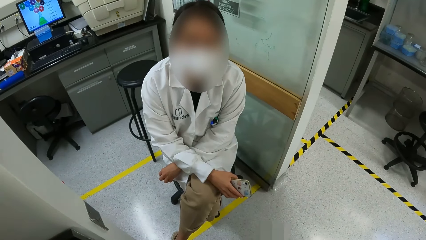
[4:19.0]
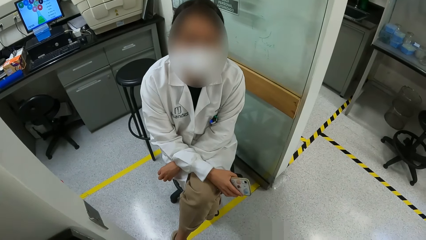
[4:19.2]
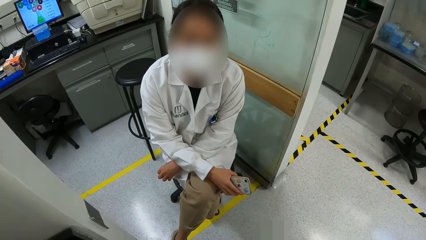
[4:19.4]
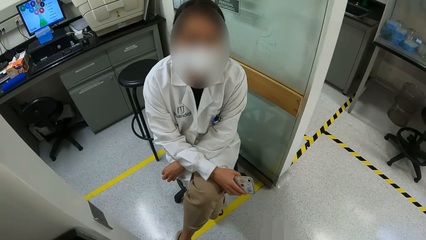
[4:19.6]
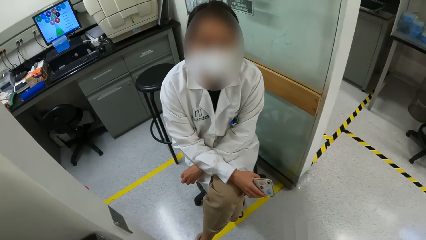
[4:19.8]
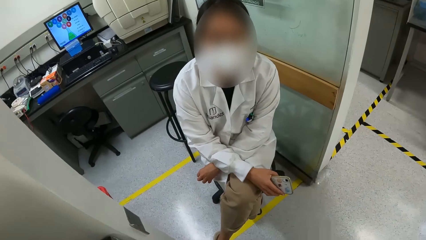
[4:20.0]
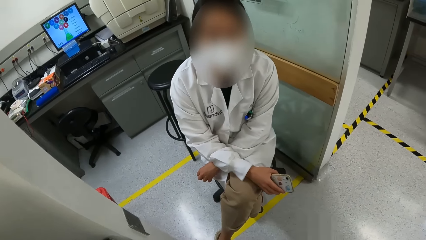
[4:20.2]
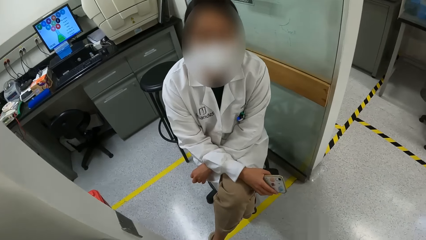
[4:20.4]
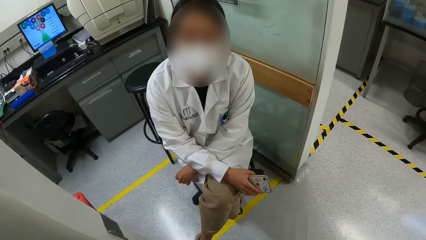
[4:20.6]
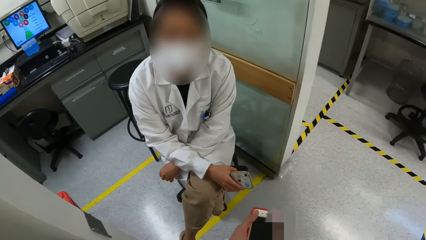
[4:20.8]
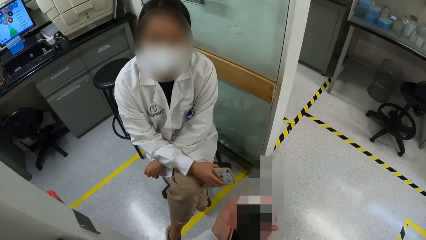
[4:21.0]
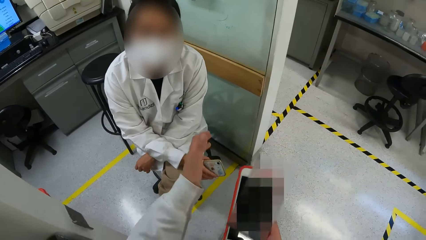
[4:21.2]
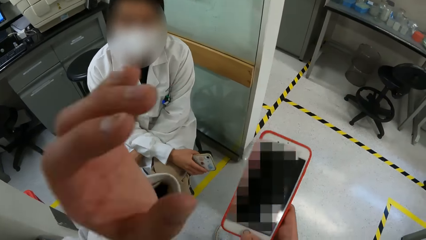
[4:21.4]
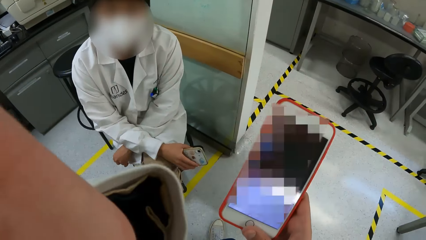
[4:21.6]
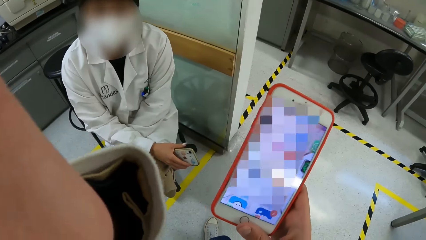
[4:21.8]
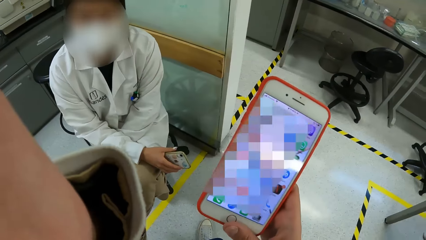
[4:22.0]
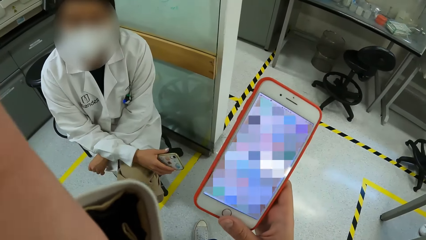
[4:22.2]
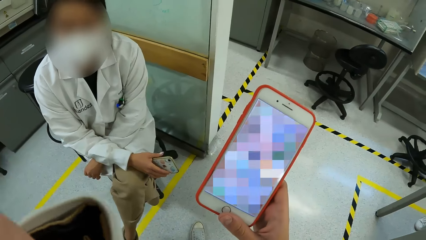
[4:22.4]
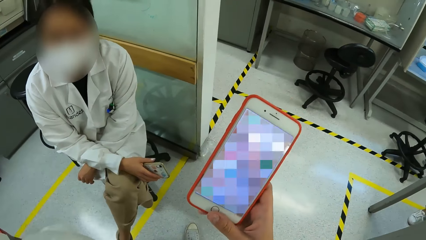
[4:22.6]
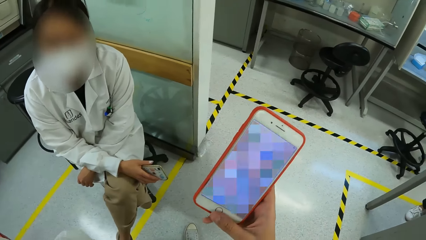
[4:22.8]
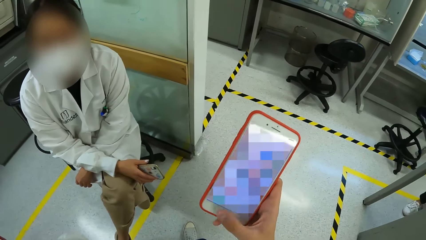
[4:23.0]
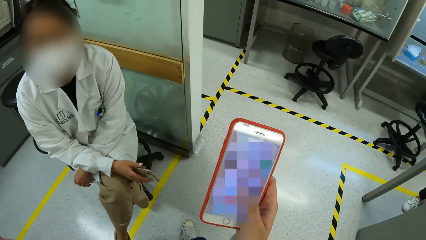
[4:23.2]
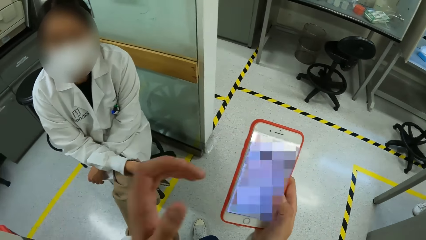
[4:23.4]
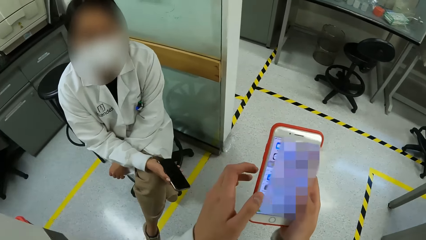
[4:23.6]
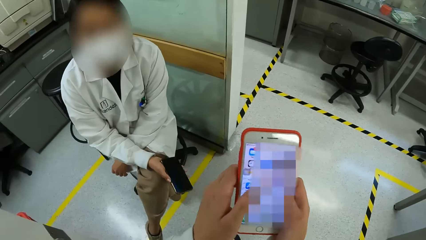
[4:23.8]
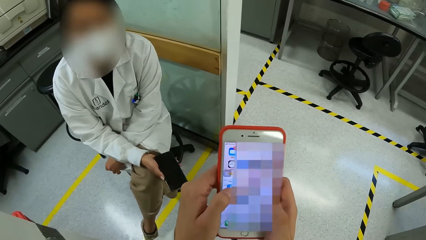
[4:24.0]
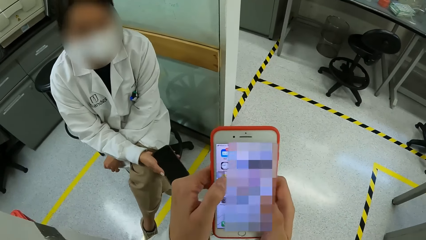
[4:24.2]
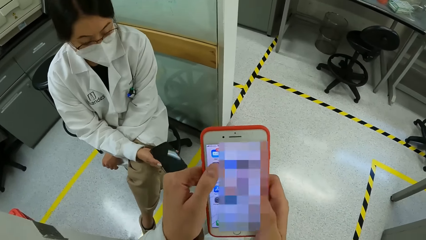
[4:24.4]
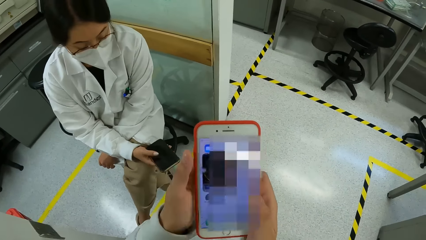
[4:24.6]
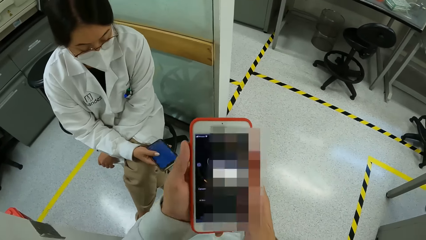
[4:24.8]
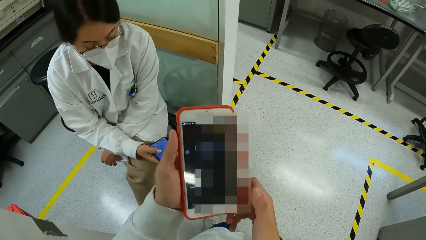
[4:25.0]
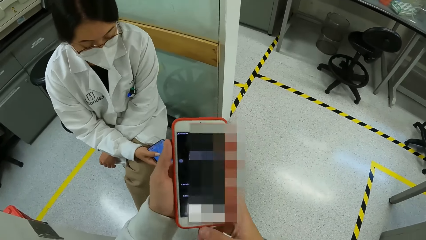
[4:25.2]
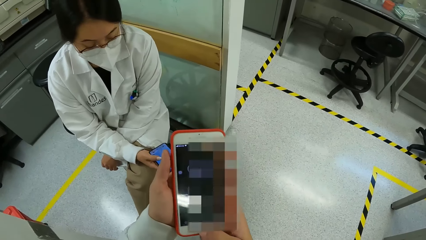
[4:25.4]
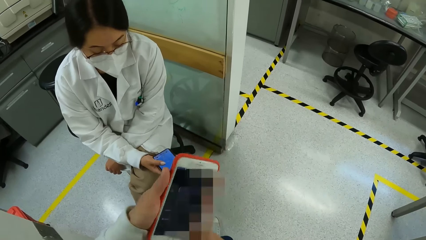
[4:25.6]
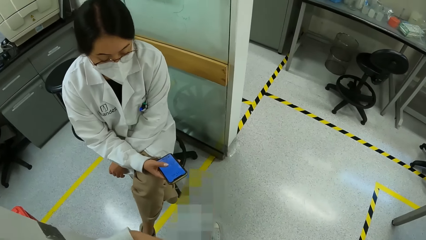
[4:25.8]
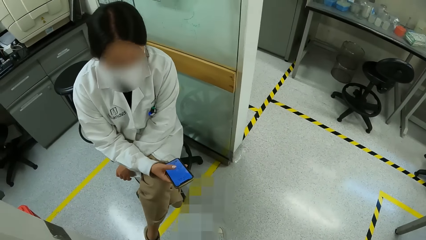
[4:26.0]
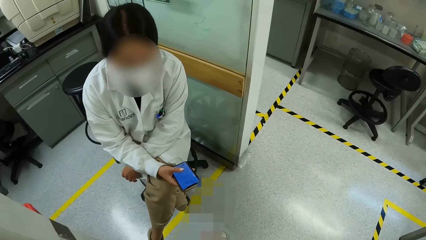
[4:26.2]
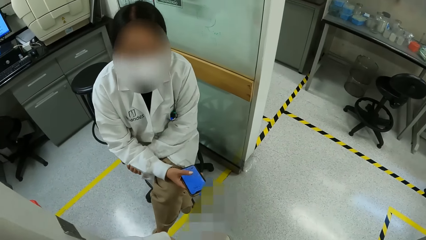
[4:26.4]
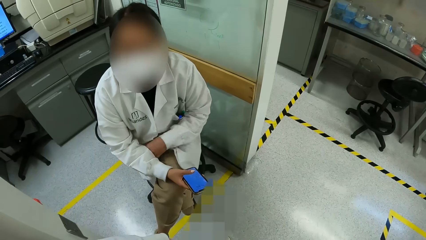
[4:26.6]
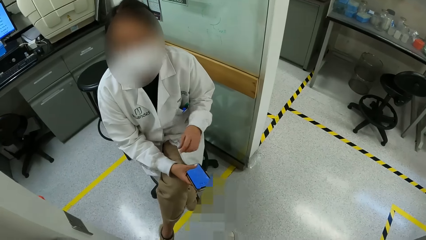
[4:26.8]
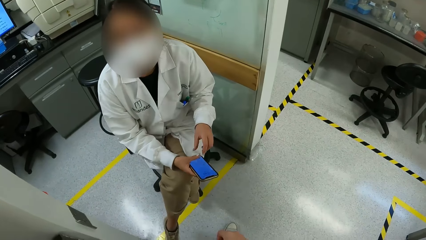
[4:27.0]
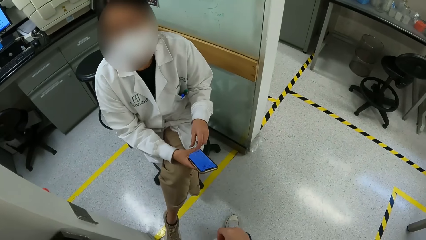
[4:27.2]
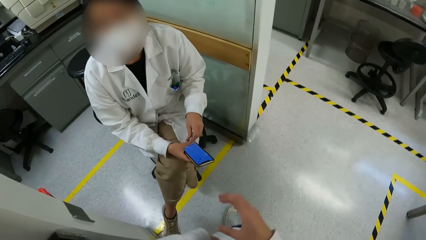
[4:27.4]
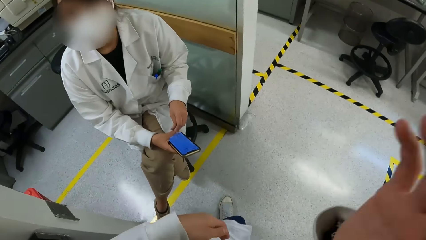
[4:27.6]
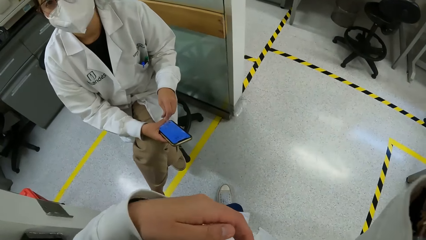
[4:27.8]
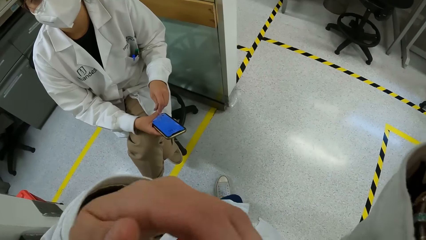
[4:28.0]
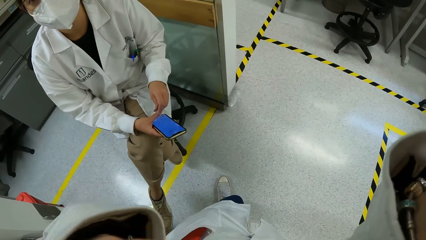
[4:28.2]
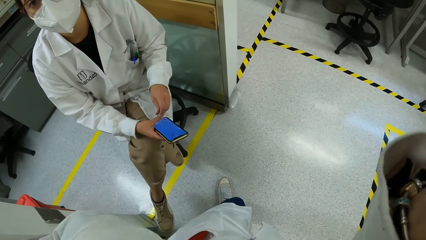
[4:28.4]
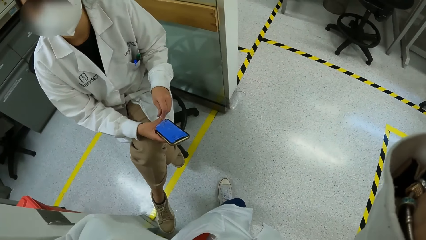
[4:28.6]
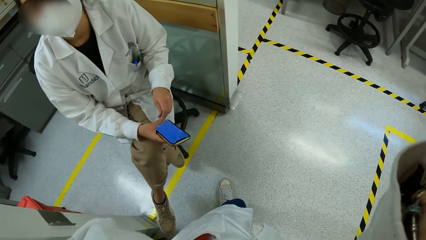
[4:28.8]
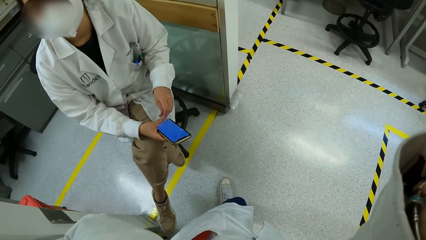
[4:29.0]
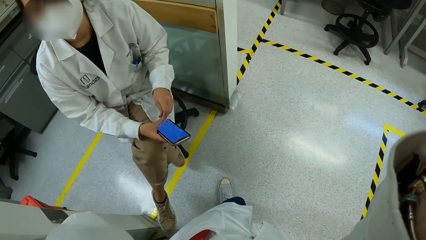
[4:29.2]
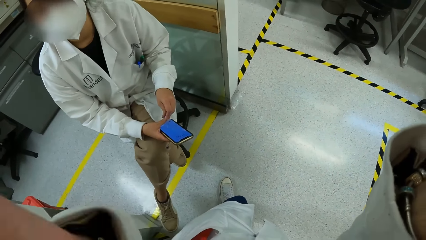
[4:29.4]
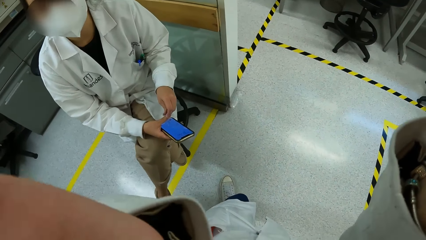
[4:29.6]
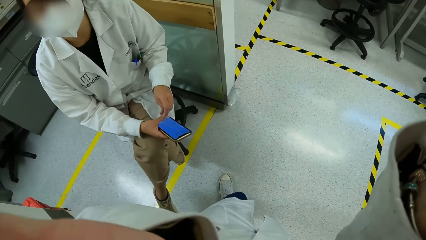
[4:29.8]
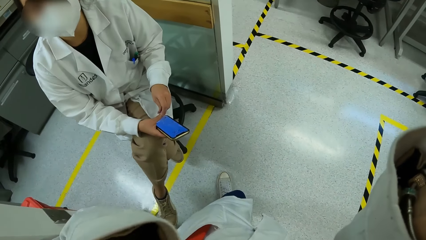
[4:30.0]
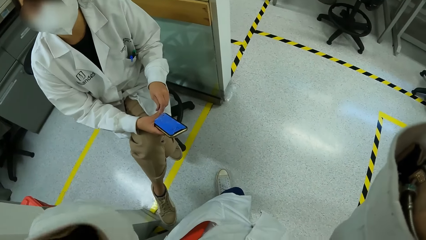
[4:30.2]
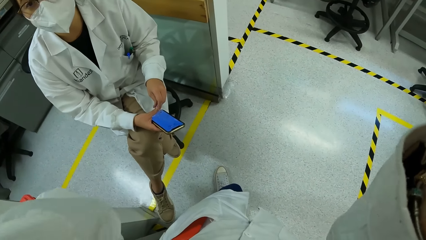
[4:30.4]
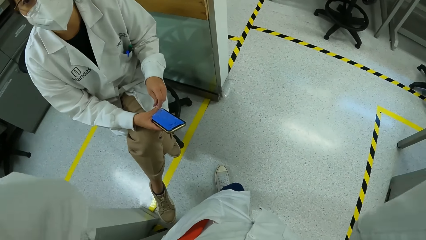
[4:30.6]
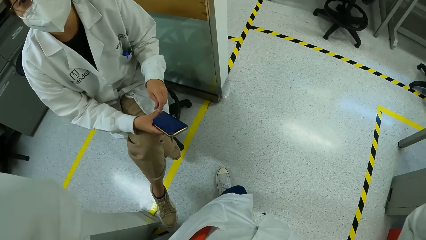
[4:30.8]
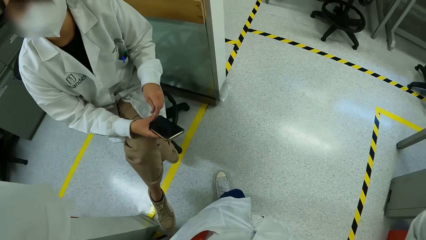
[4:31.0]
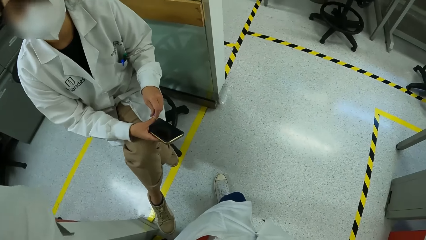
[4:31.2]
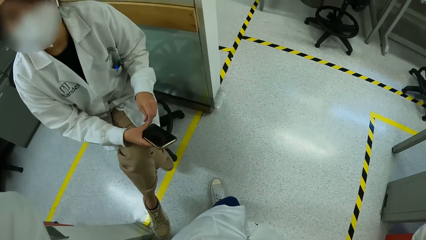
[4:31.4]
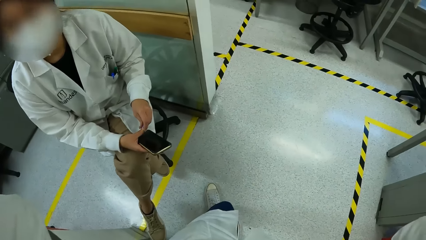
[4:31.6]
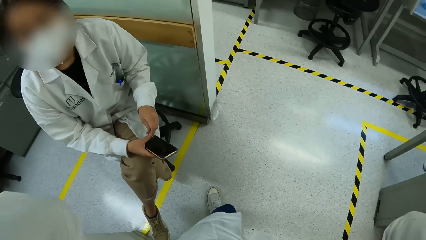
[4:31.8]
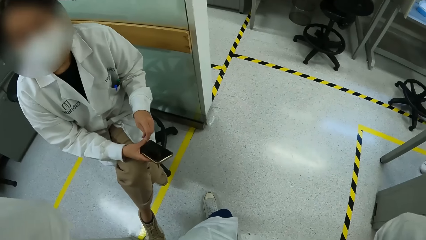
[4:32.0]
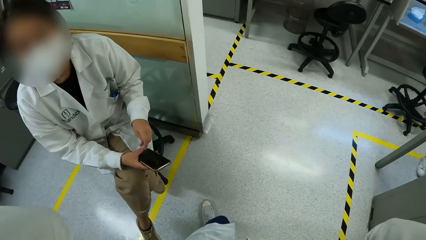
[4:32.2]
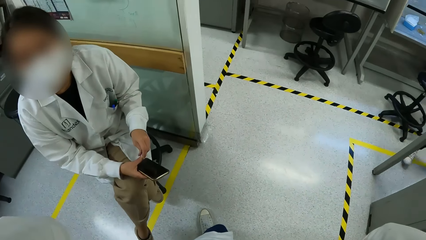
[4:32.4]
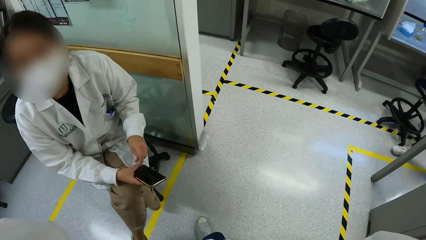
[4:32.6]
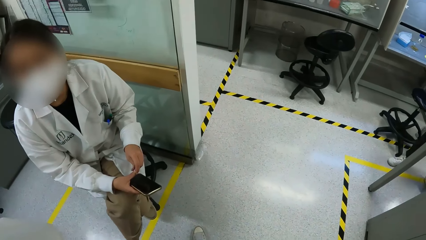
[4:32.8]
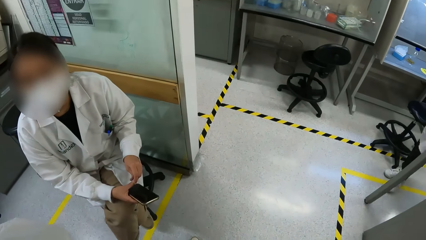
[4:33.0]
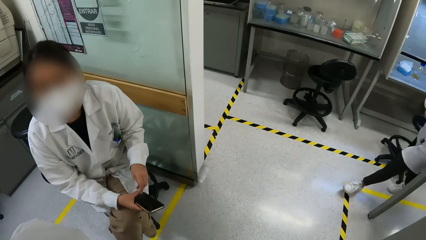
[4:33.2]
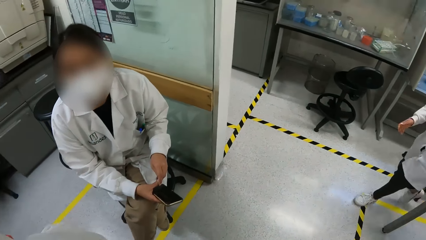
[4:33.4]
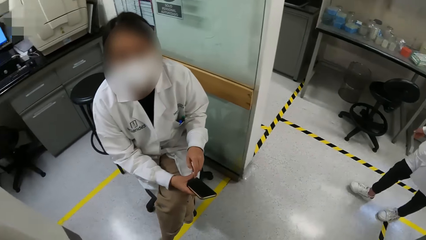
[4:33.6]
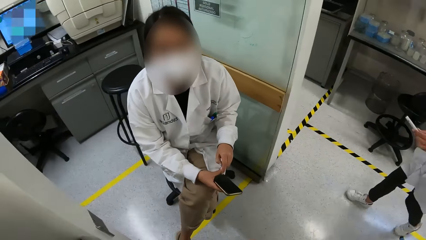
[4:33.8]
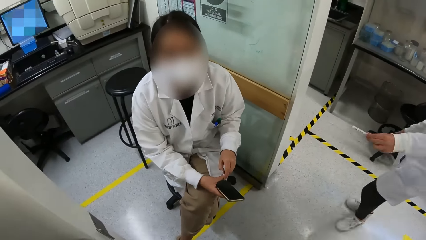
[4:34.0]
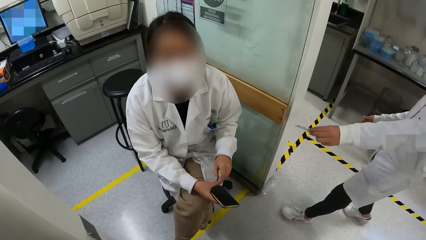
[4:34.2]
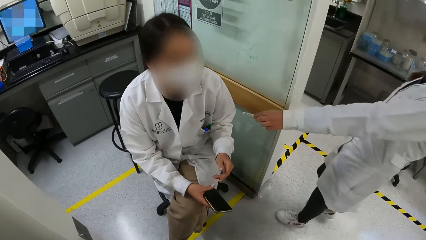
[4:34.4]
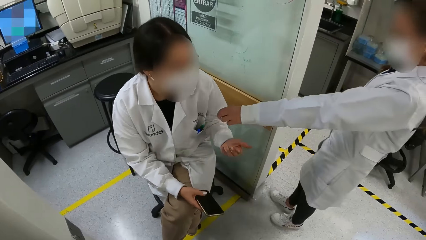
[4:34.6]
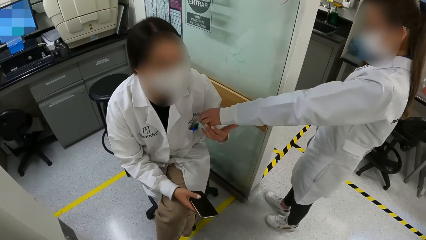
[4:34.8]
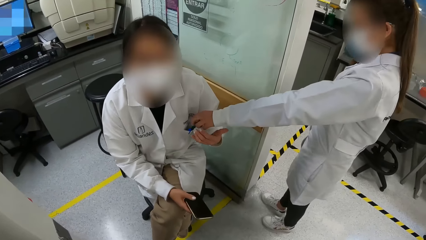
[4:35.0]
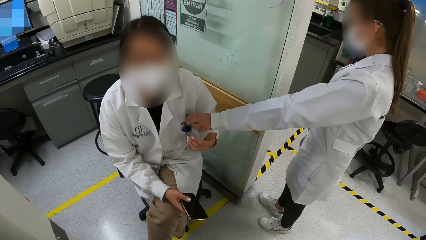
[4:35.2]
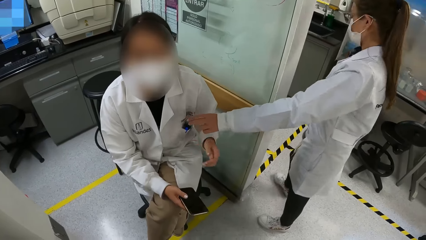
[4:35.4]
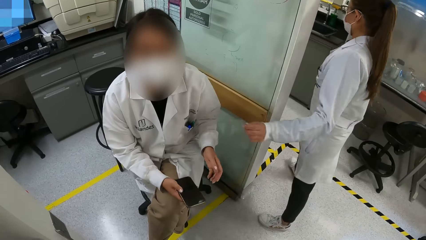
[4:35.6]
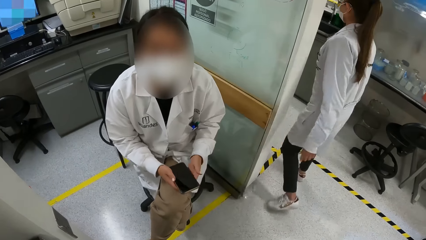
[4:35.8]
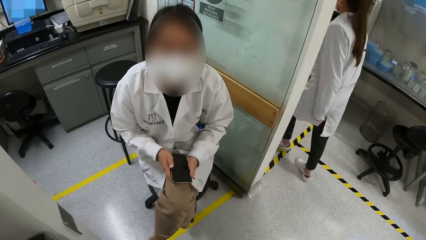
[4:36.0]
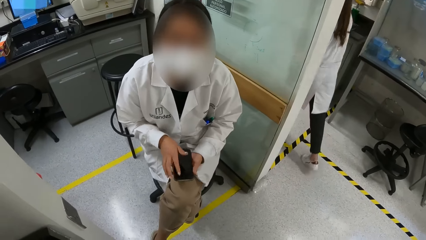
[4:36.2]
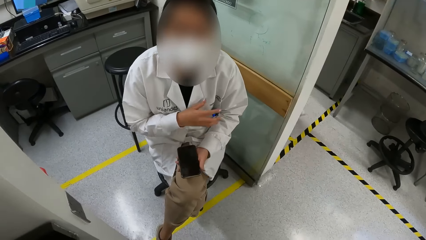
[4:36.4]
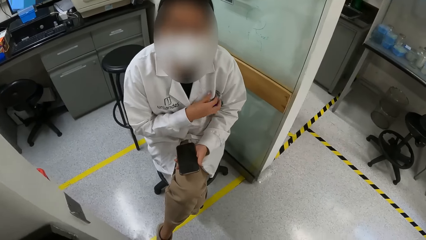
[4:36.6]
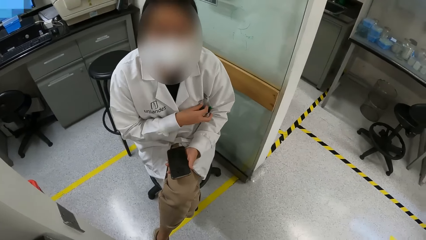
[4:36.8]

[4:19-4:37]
The camera wearer interacts with a woman. He operates the phone with his left hand. The woman operates a phone with her right hand. The camera wearer adjusts the camera. He interacts with the woman. Another woman gives the pen to the first woman with her left hand.
